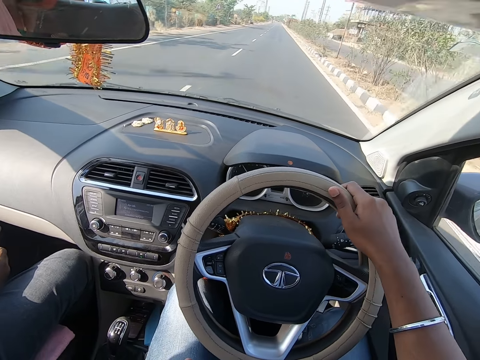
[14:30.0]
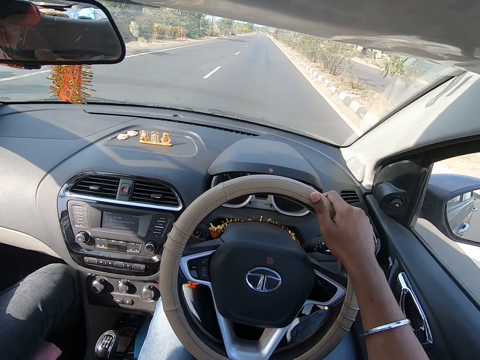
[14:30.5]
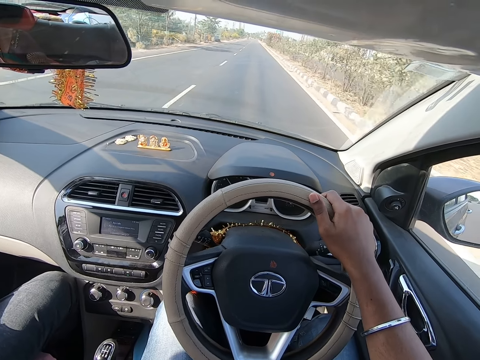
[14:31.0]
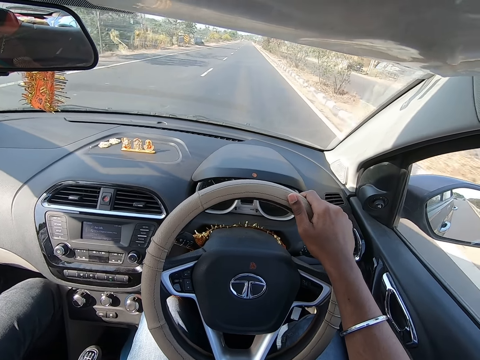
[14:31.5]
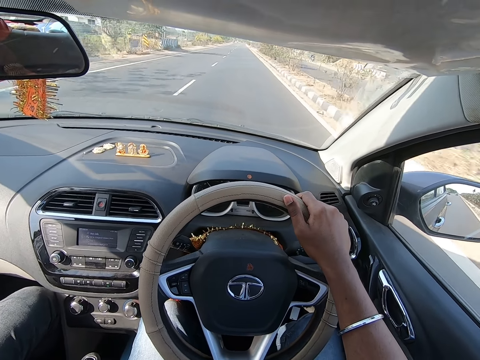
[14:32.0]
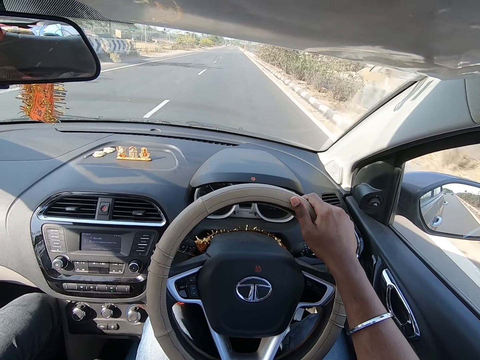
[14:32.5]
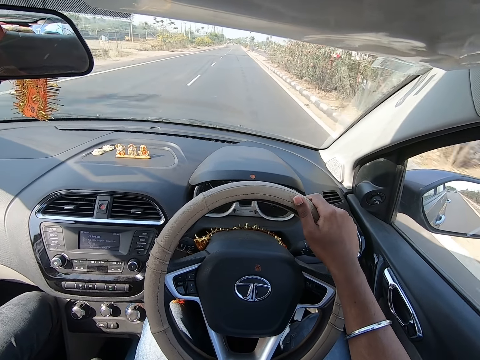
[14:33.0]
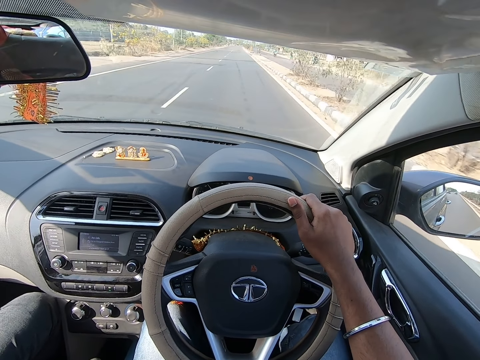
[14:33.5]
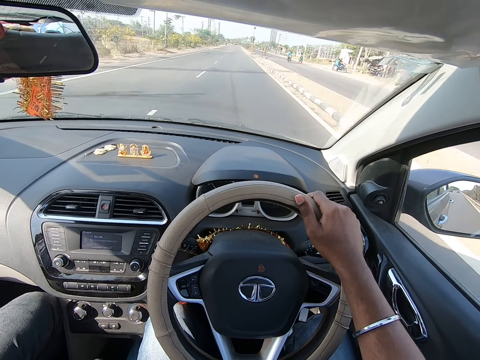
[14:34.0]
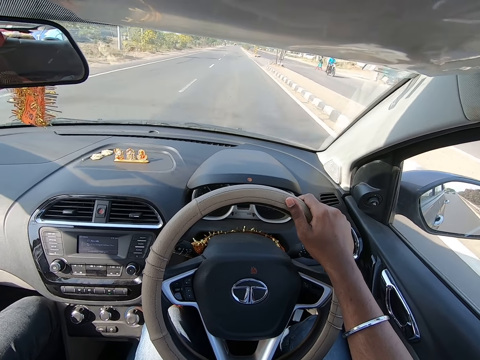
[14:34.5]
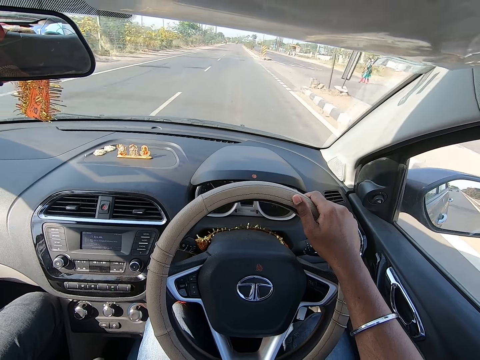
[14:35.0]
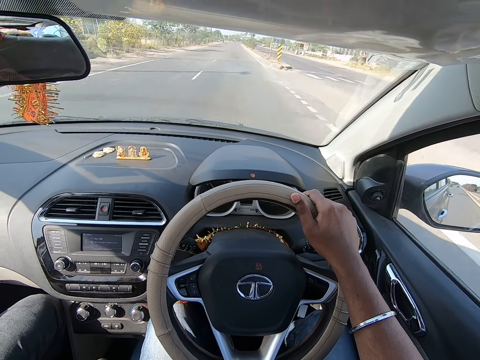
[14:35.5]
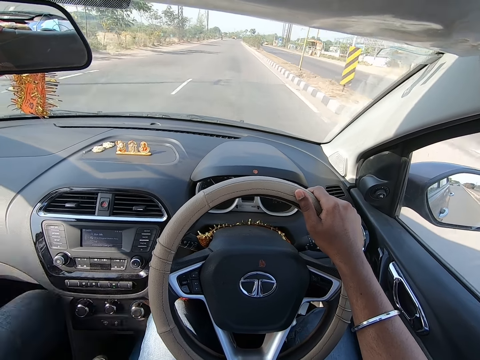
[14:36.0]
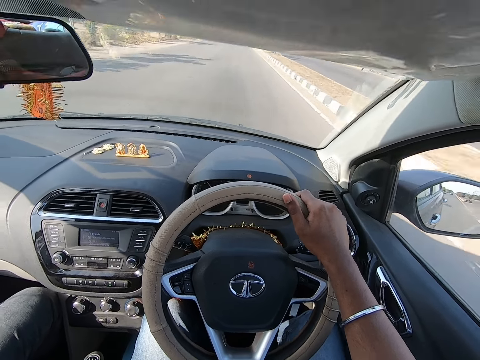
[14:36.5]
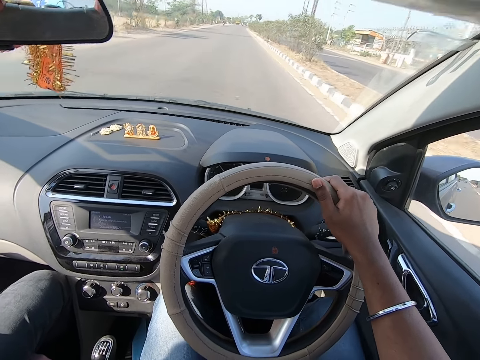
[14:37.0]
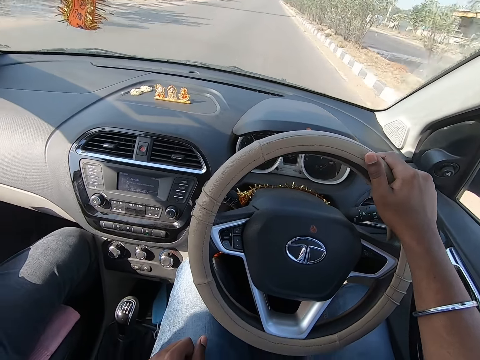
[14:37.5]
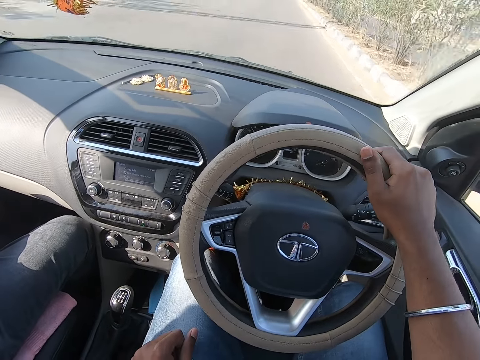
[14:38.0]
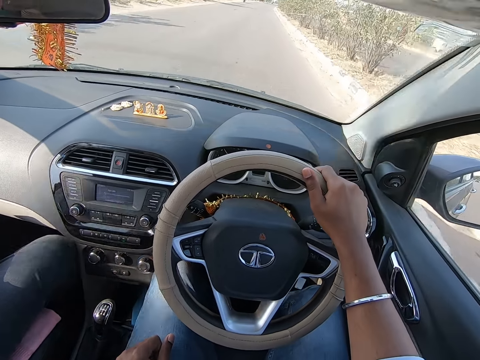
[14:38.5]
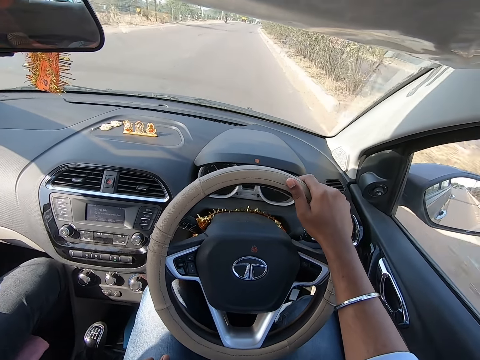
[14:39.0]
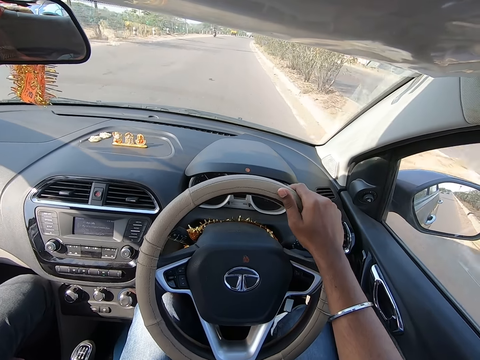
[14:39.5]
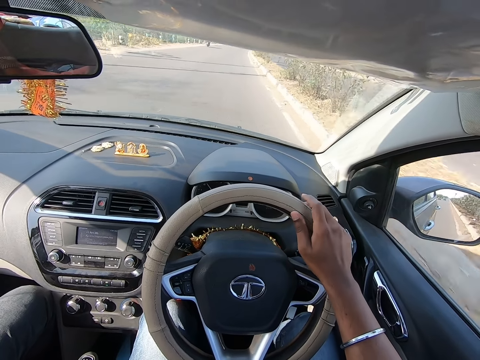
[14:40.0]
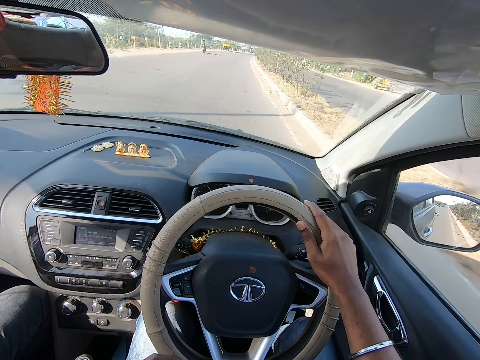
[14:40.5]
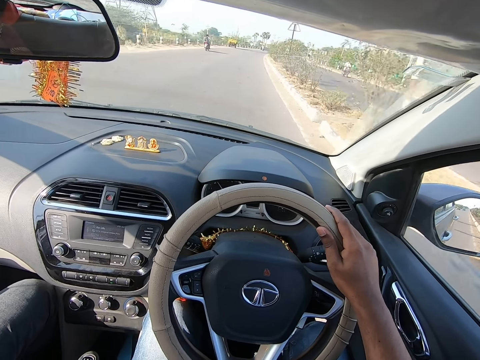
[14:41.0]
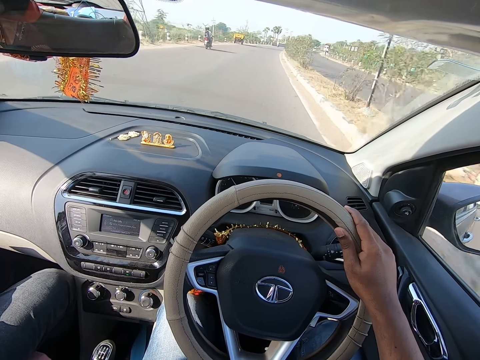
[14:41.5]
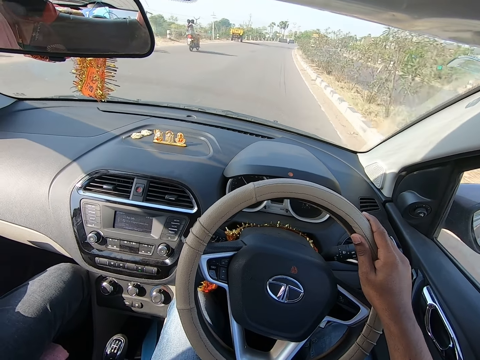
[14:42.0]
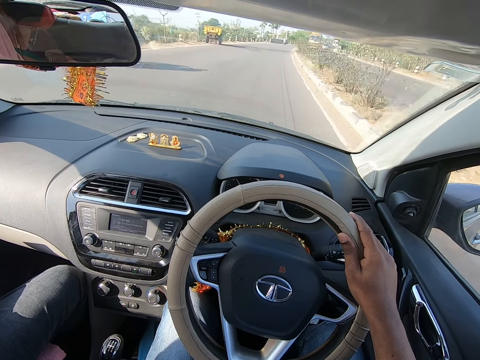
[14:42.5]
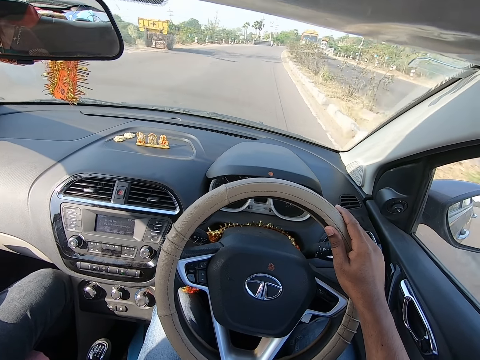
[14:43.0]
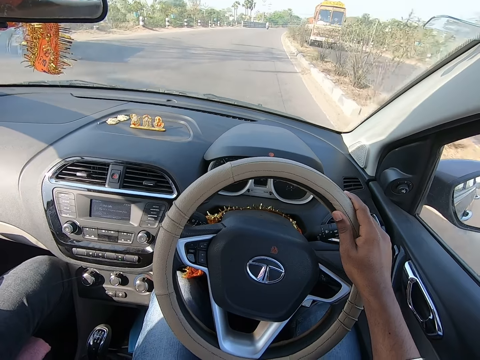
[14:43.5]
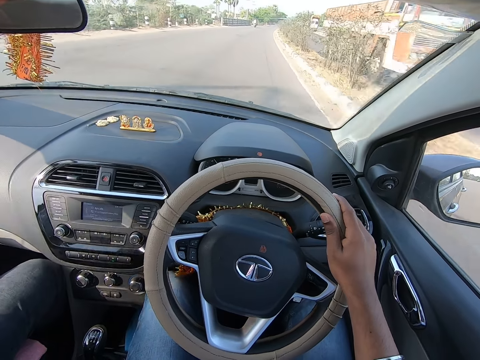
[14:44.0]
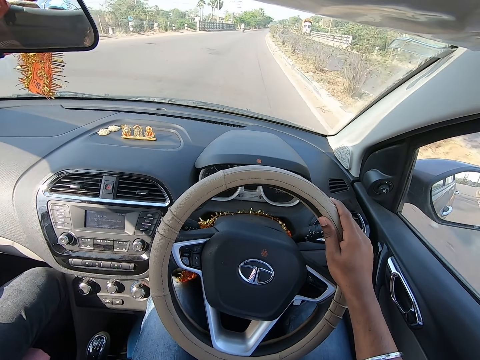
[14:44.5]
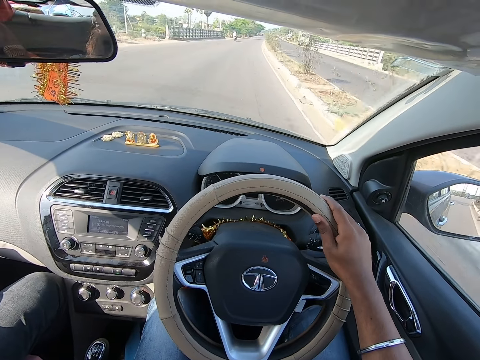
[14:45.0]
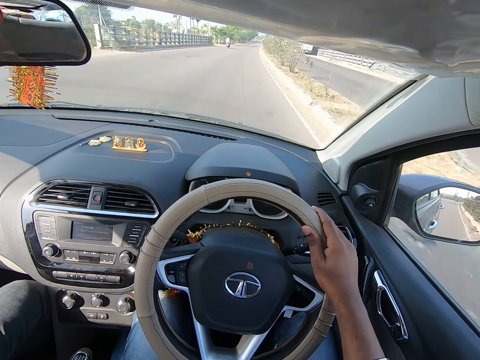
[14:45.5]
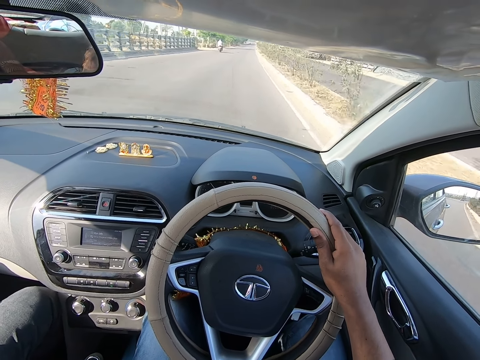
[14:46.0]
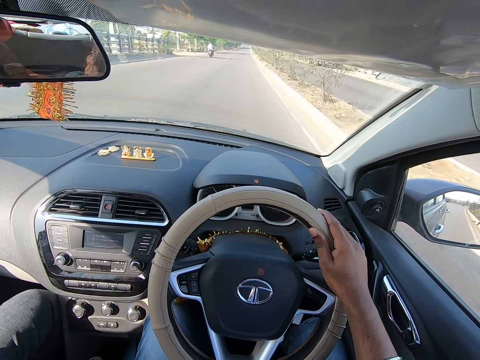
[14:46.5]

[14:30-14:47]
The camera wearer drives past a bike. They drive past a bike again. They drive past a trailer.

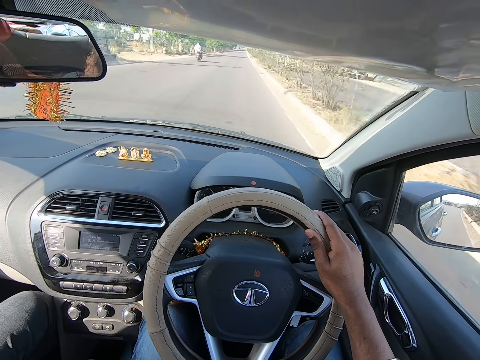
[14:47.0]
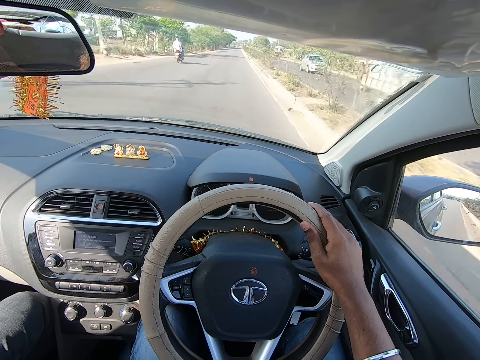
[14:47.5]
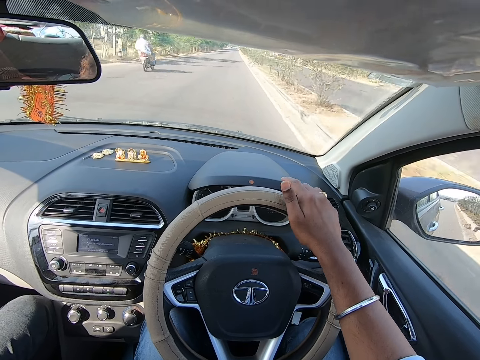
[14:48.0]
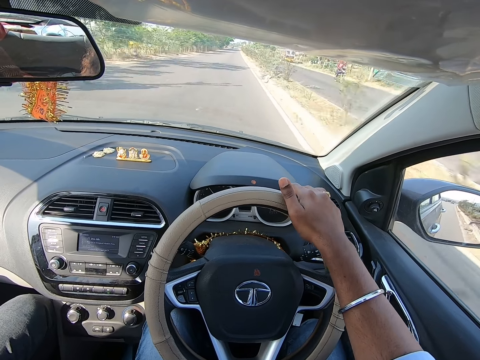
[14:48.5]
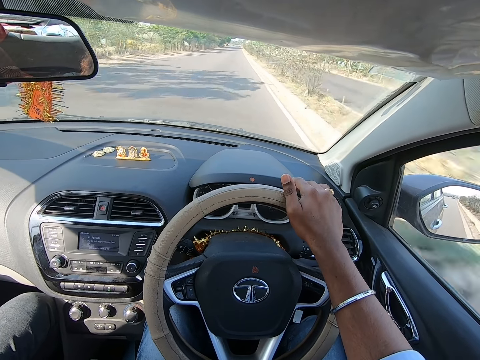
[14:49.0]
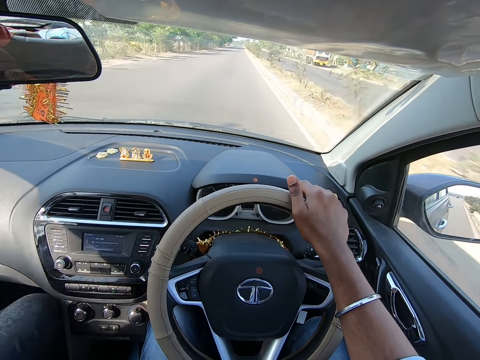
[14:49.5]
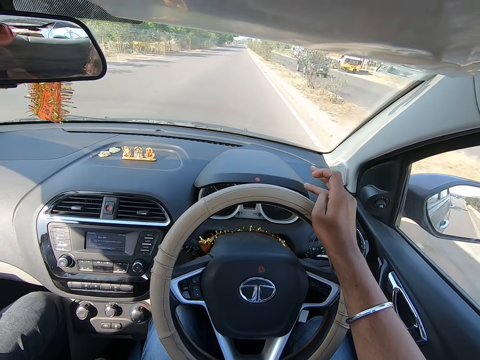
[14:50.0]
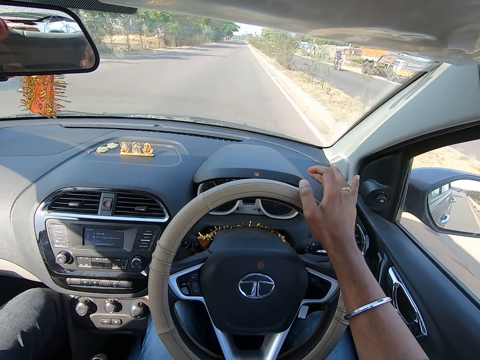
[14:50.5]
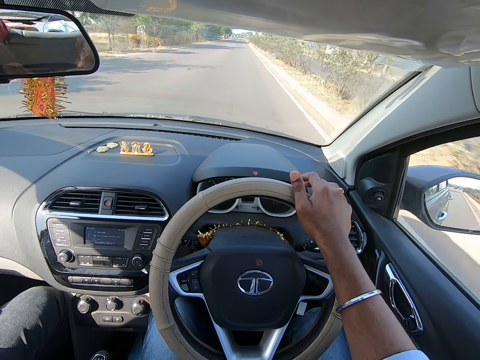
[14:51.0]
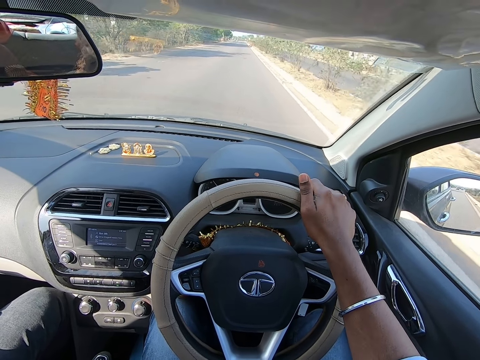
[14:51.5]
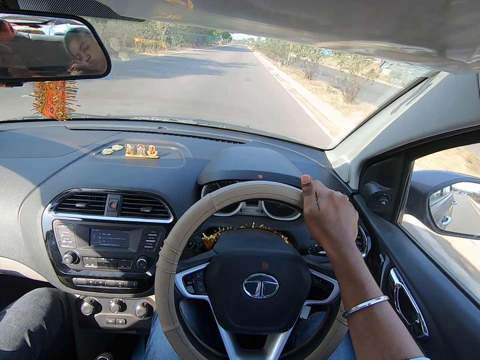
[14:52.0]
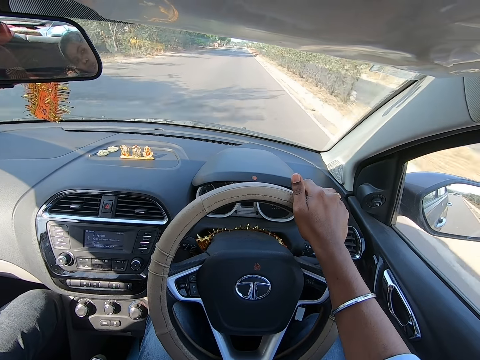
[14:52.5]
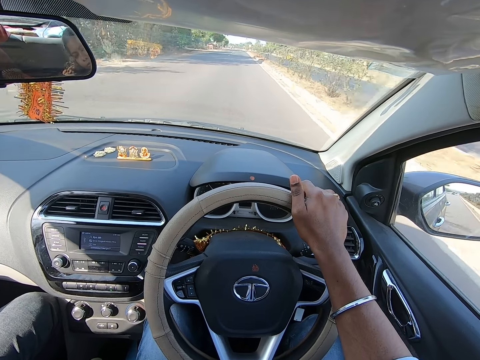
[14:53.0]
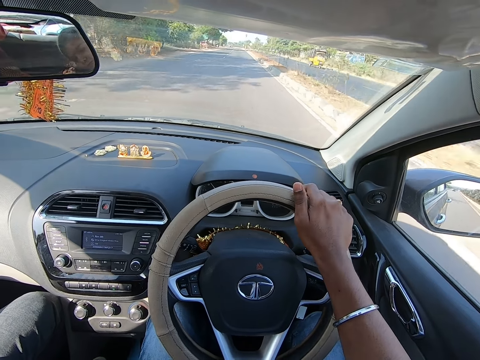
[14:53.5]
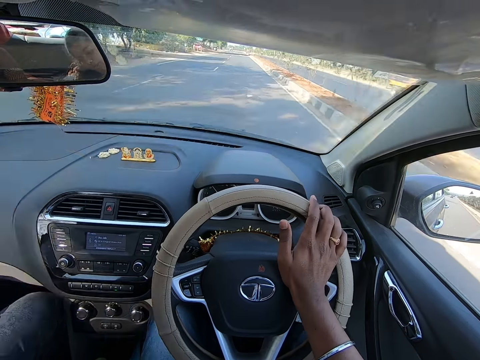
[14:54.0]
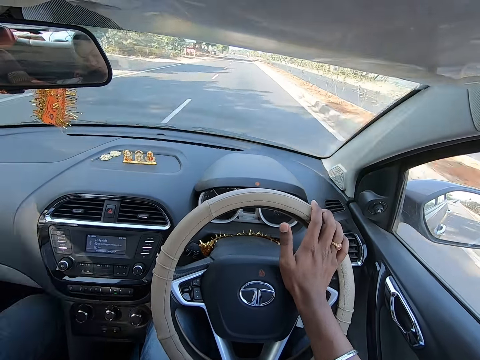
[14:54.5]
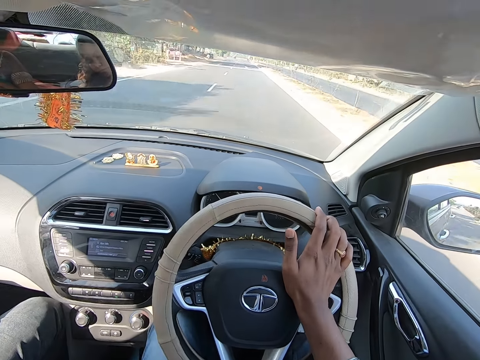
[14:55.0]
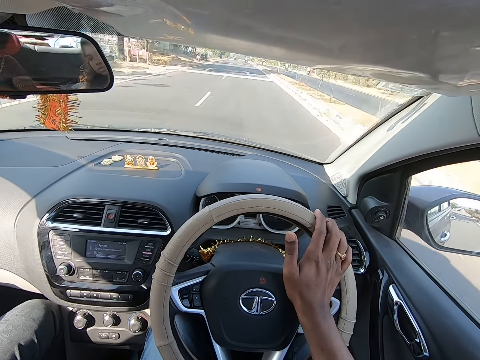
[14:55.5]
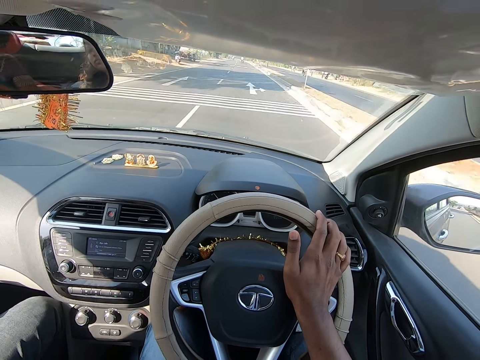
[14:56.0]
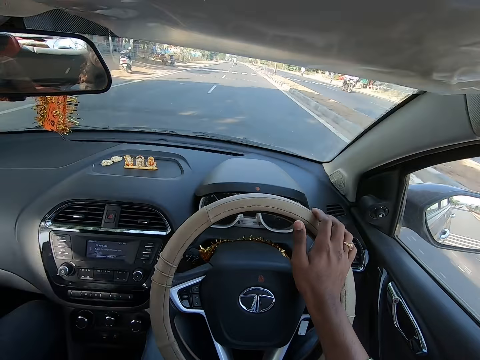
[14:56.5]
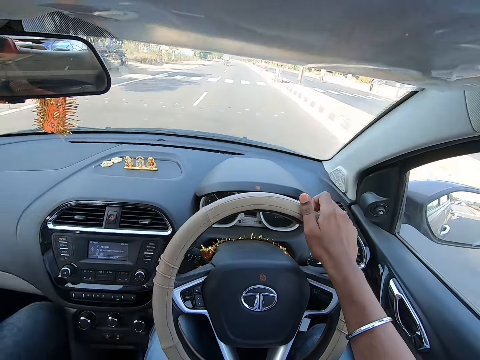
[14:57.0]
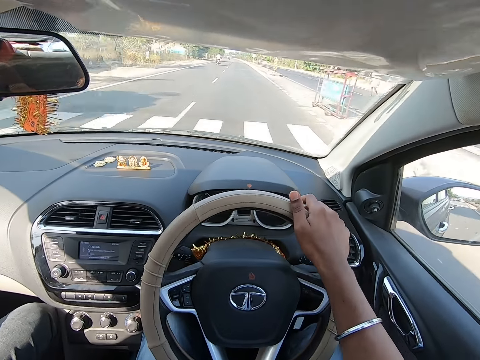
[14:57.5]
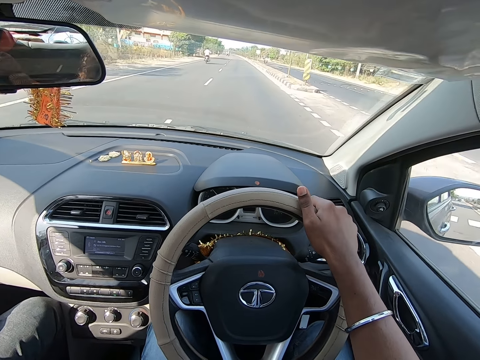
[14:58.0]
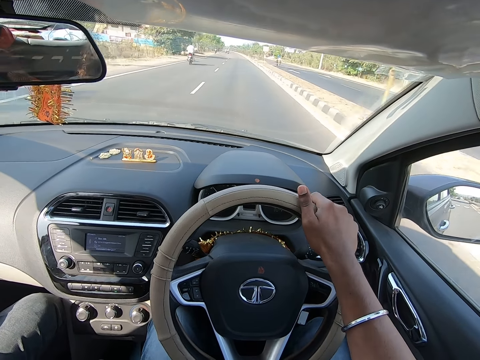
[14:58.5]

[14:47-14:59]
The camera wearer drives past a trailer. They drive past a car. They drive past a bike repeatedly. They press the horn. They drive past a tricycle. They drive past a bike. They drive the car.
